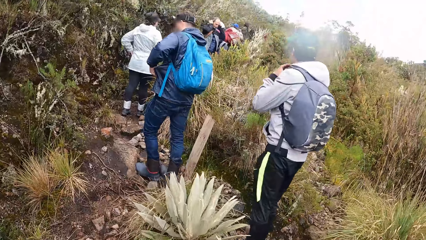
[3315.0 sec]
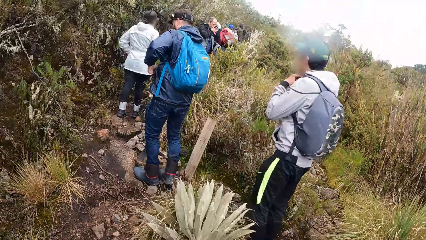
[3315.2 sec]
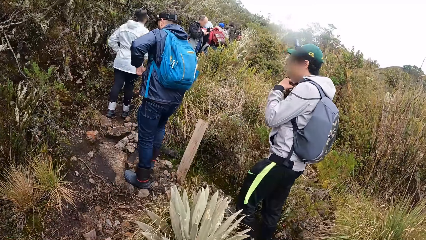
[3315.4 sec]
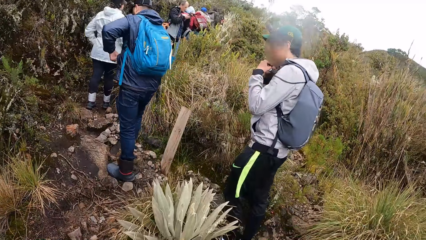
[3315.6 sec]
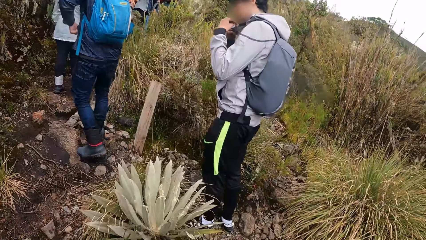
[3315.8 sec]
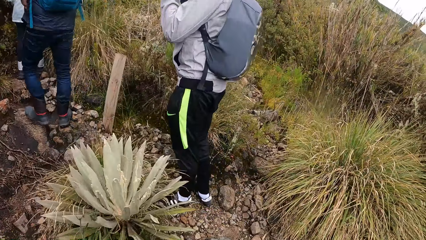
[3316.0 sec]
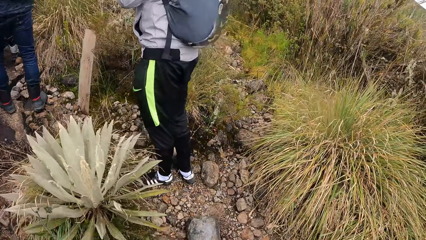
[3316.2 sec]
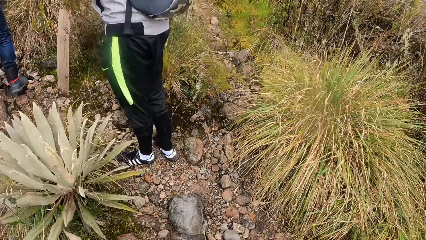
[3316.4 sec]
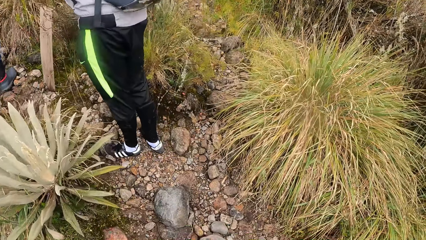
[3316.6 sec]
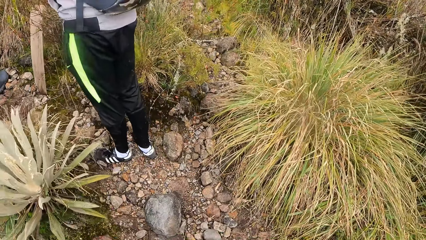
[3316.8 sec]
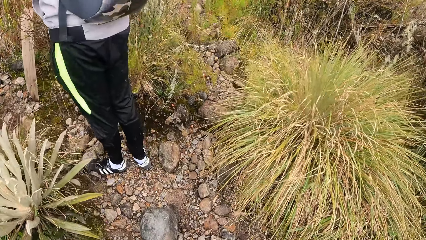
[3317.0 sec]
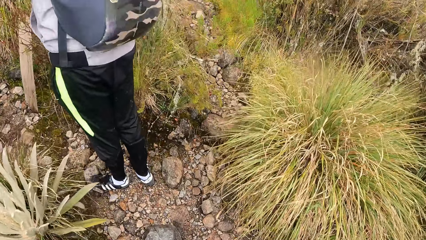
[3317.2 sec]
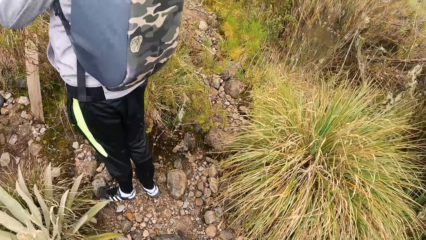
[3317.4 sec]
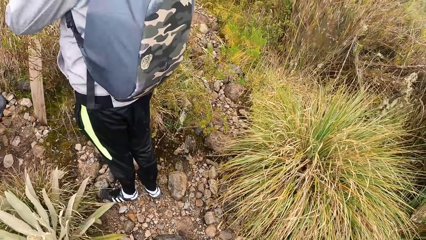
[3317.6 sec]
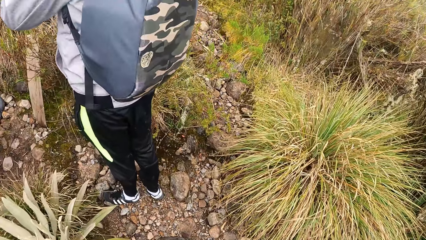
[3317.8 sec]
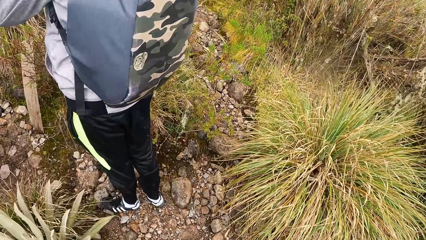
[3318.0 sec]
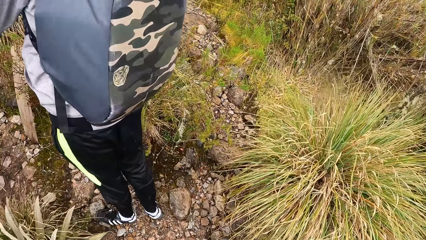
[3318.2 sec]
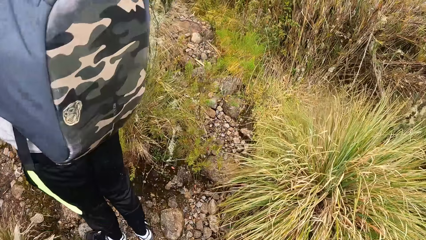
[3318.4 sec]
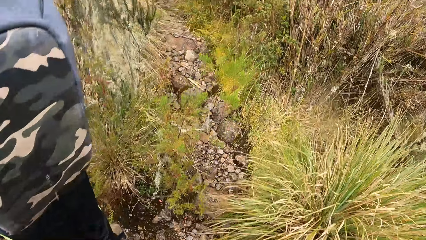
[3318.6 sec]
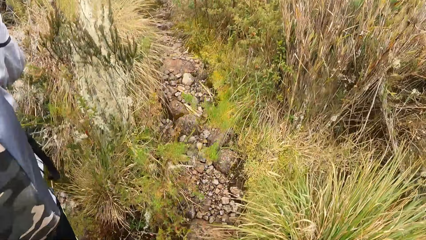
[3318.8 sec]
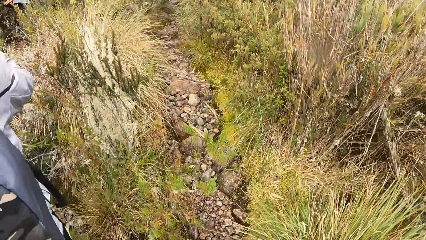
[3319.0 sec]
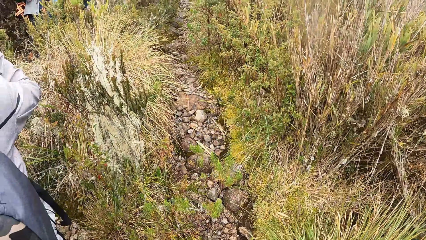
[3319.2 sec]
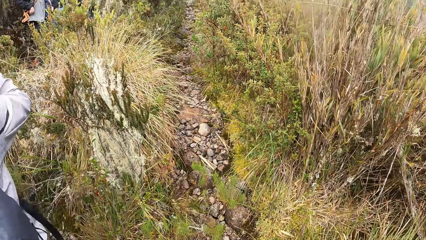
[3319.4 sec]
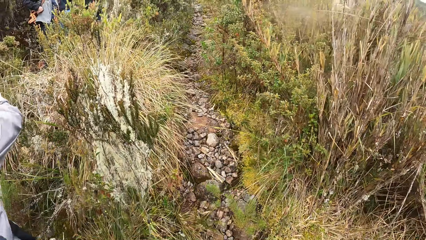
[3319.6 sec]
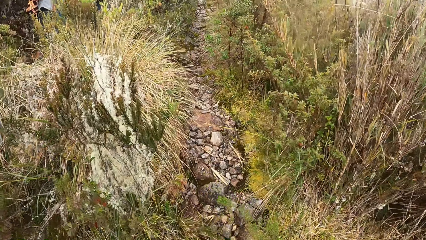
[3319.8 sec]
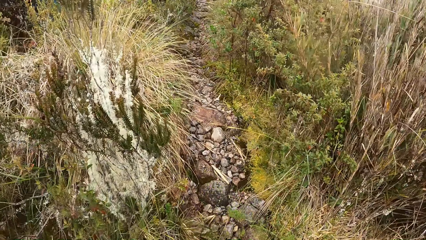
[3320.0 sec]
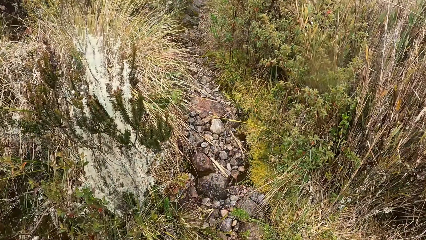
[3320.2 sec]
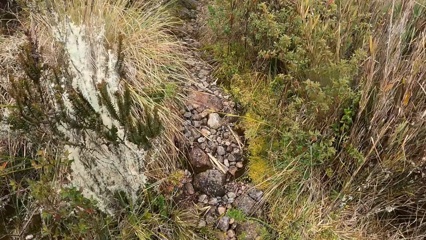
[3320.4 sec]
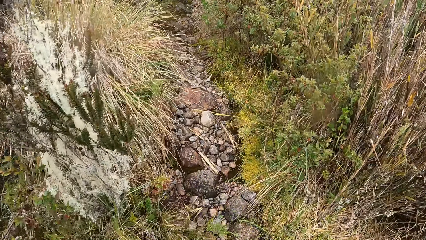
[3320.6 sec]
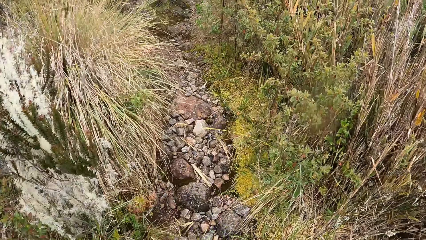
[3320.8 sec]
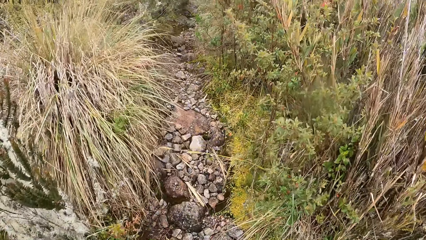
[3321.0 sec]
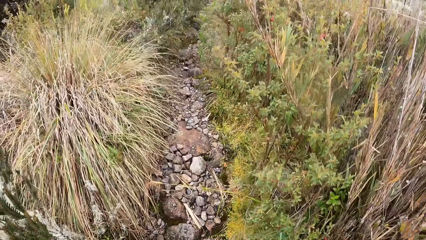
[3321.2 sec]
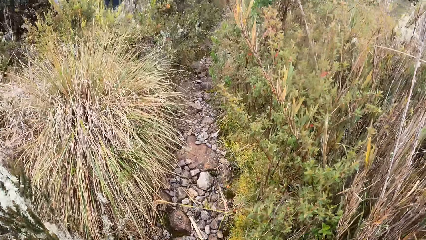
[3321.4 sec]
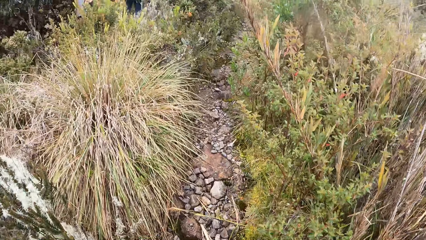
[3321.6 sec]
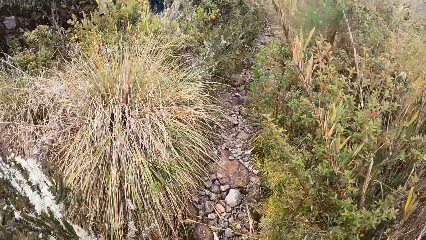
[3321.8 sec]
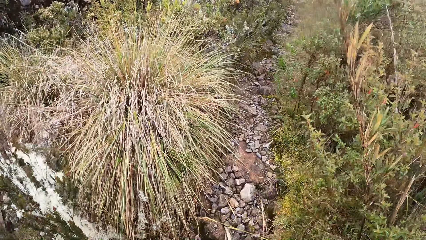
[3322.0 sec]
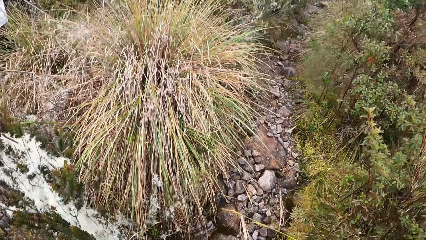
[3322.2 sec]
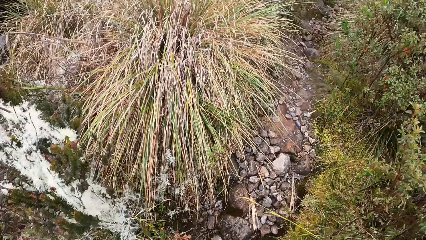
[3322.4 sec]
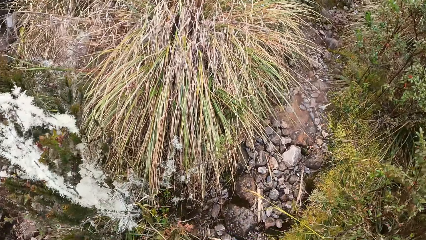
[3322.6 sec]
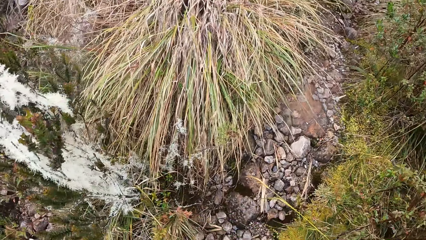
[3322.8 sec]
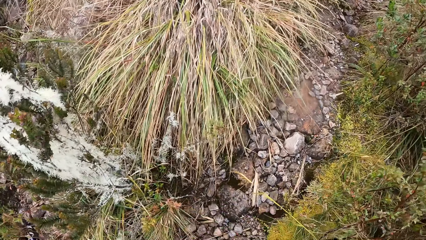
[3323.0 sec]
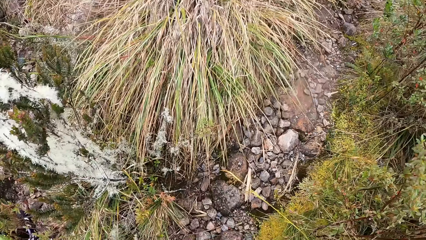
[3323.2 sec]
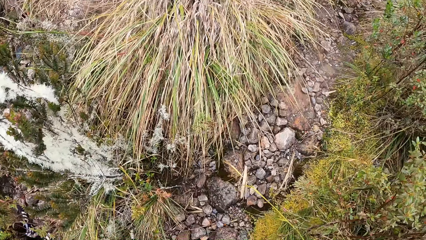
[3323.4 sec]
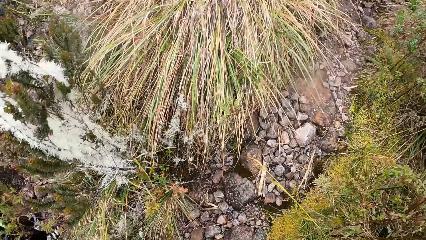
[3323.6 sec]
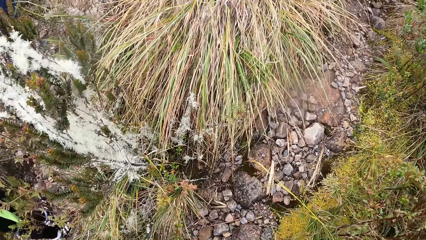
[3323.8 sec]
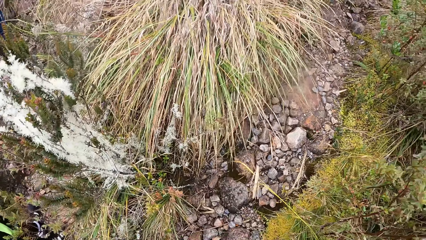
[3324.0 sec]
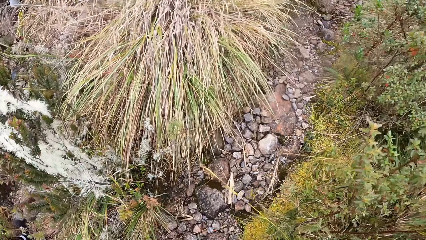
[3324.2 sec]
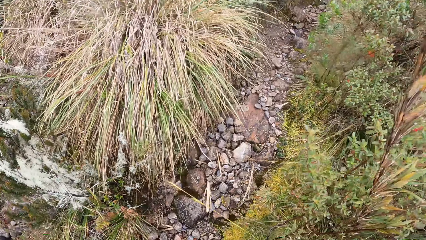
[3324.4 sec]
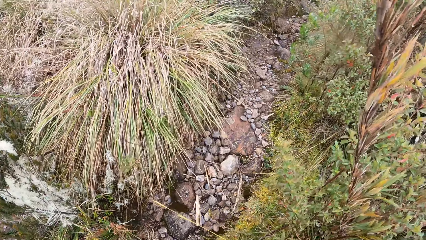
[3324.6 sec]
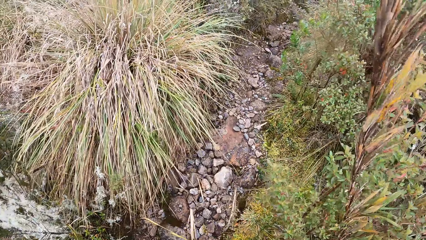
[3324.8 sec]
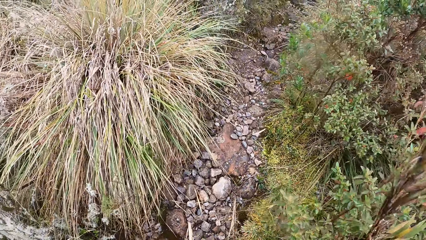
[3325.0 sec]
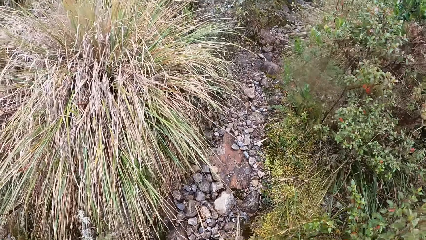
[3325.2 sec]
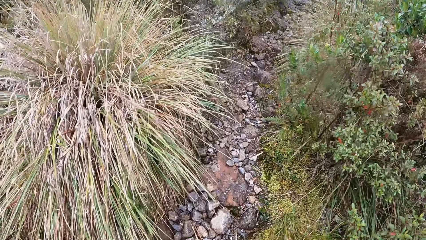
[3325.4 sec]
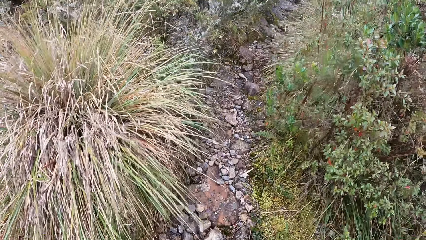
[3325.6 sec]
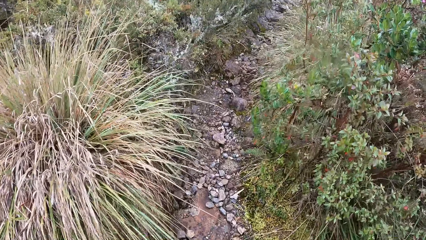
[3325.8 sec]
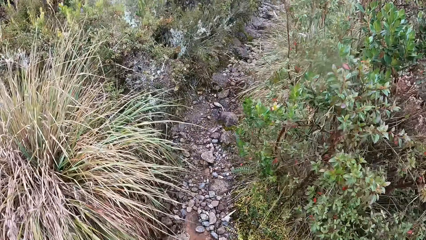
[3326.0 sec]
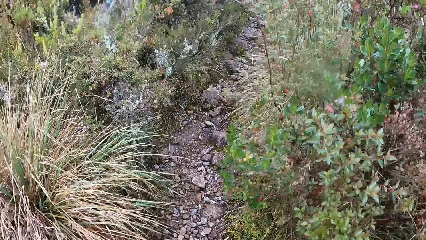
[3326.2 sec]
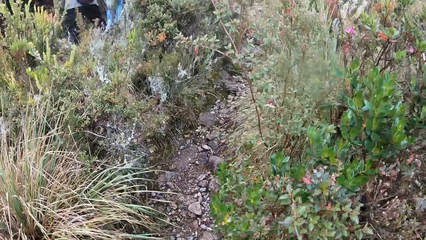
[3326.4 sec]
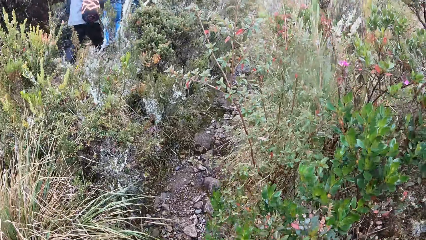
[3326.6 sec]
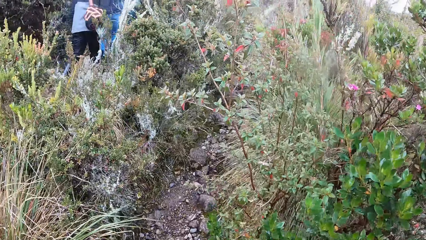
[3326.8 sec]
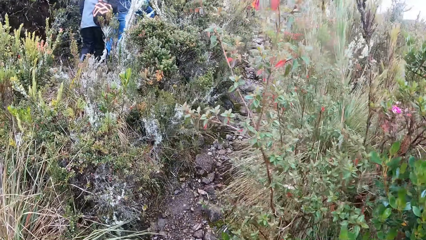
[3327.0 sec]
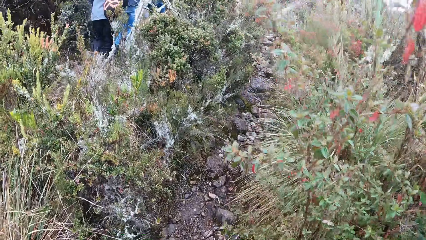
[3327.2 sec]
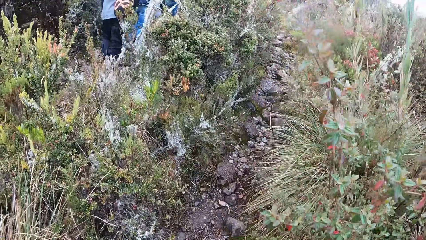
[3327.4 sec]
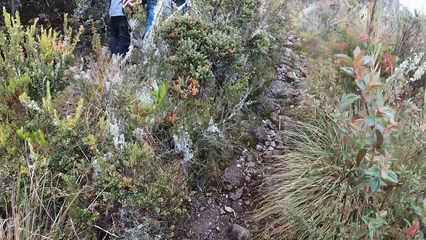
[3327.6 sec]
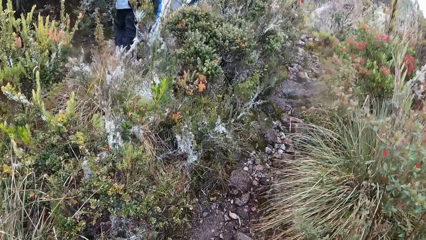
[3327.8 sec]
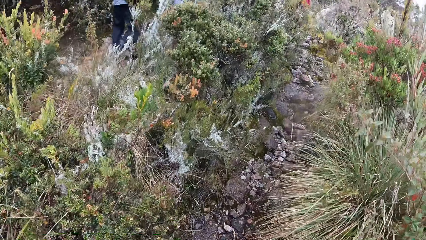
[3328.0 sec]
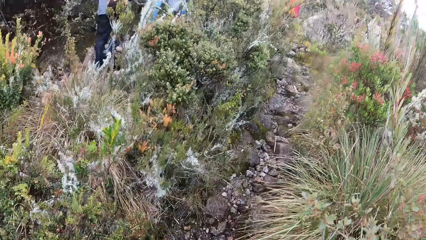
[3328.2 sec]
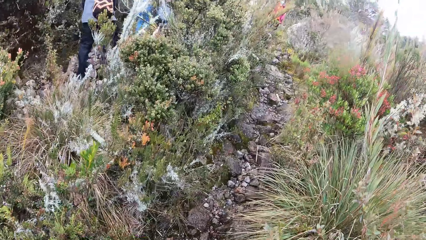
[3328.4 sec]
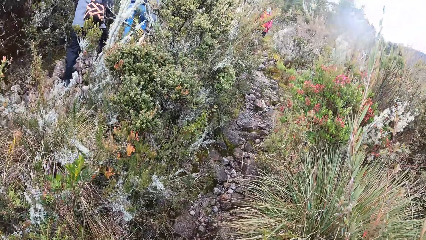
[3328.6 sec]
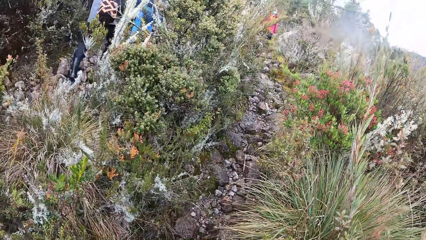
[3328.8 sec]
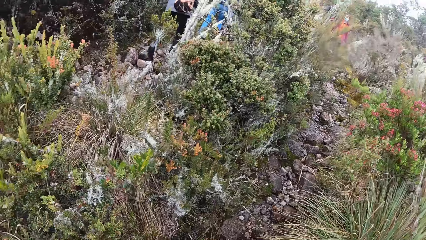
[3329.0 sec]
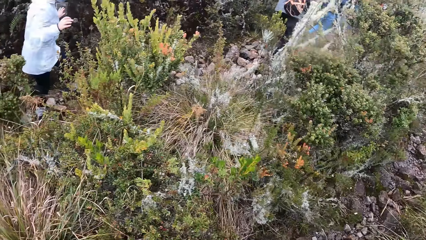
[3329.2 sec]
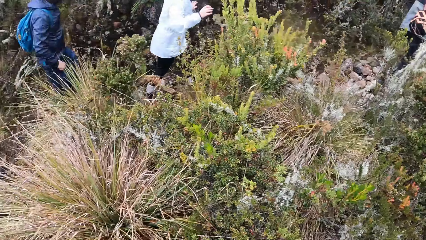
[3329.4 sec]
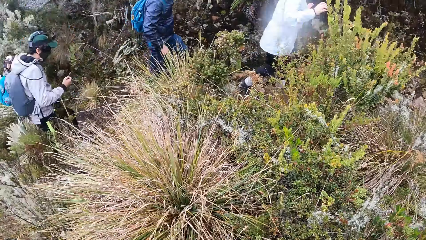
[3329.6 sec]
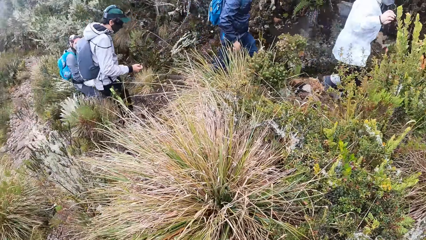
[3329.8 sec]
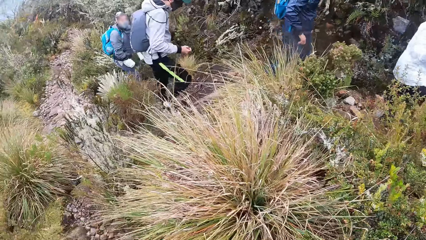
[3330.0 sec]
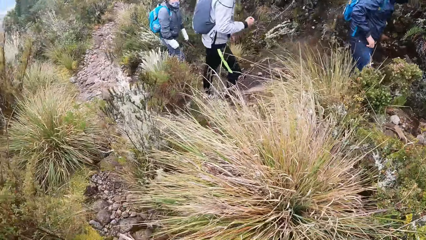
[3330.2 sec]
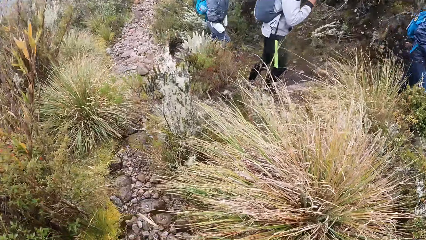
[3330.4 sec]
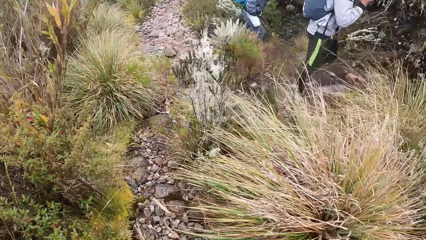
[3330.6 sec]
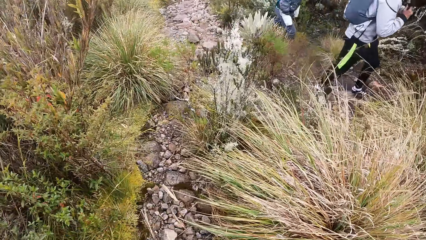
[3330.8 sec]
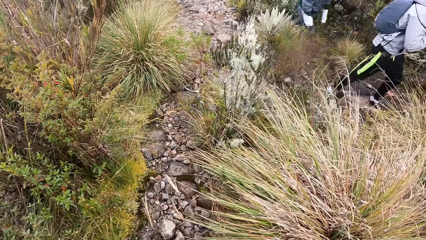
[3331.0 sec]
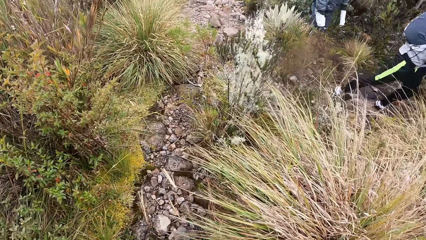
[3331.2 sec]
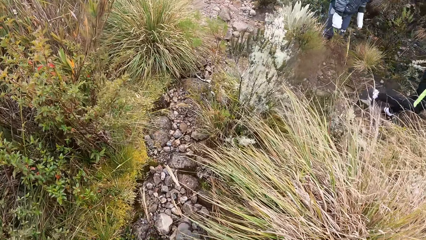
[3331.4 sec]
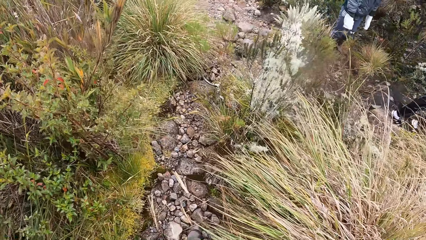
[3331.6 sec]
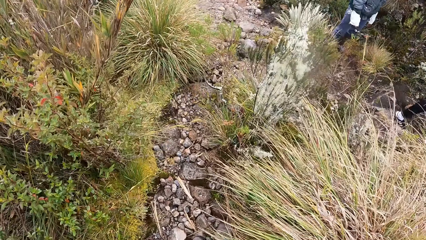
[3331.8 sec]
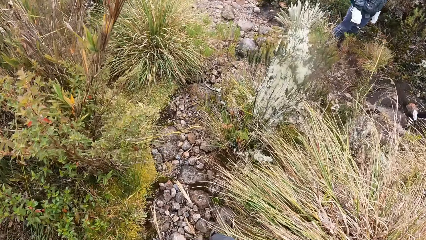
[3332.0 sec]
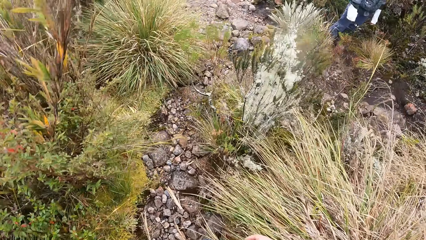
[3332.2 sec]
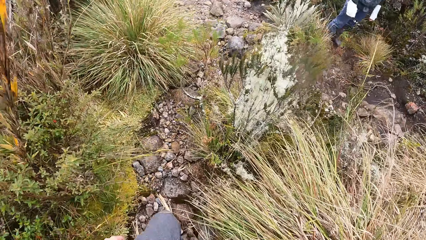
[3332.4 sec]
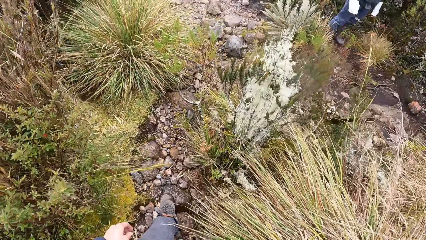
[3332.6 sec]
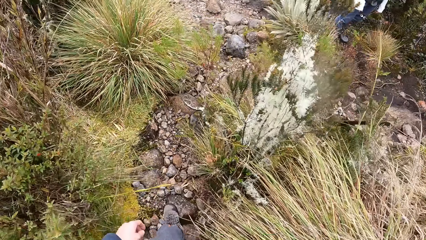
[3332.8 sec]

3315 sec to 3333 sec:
A man adjusts the straps of his backpack with both hands. The camera wearer walks past another man. They look around.
